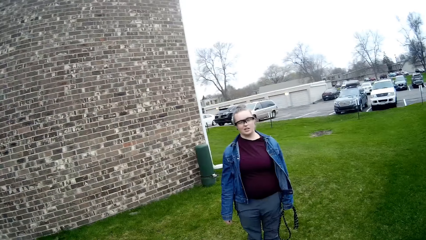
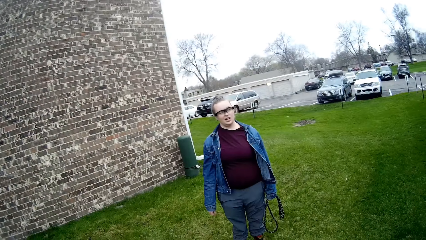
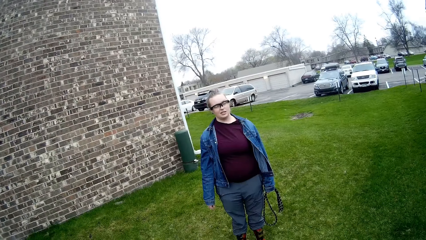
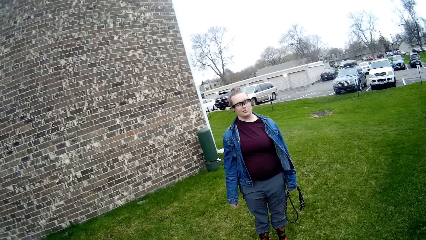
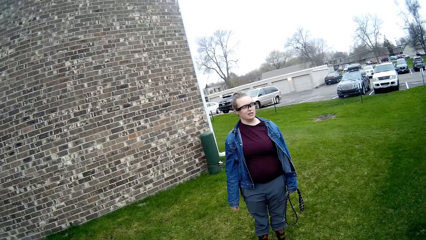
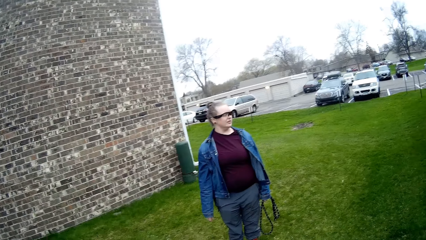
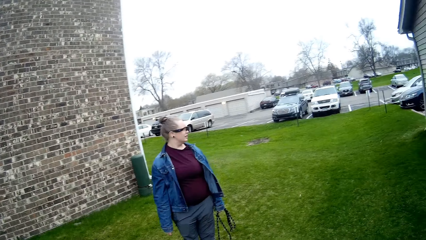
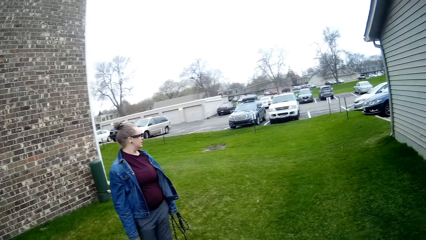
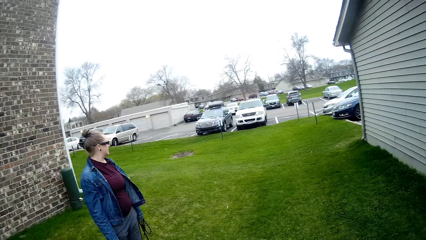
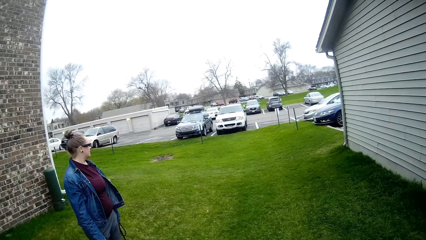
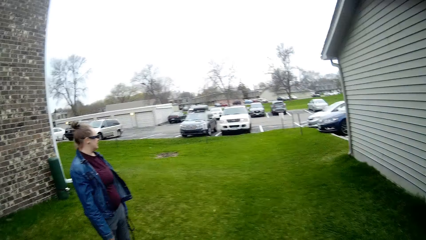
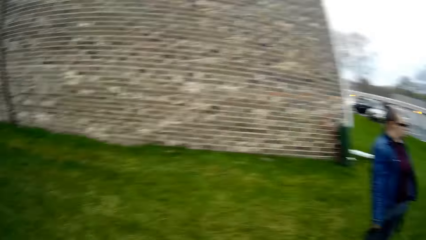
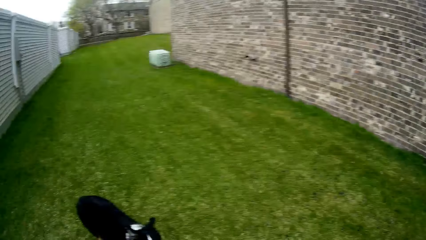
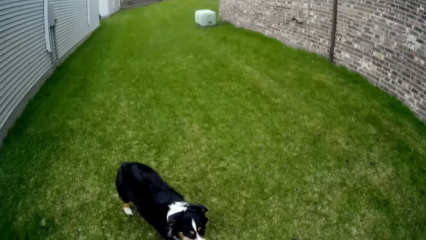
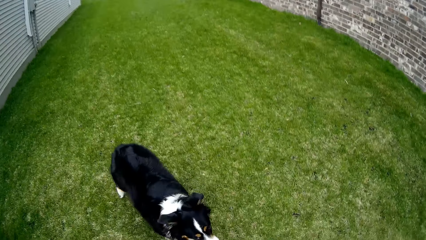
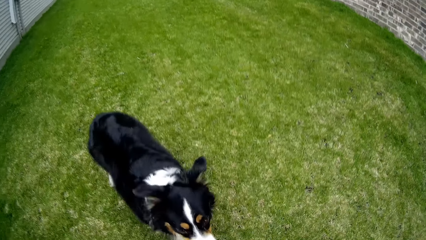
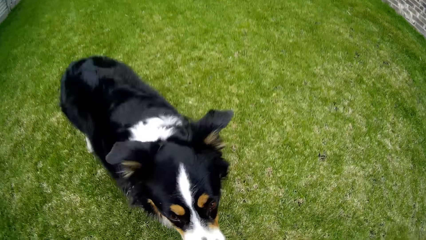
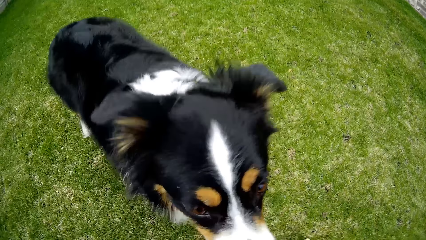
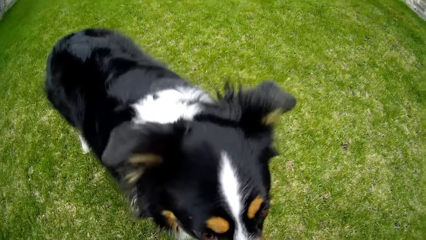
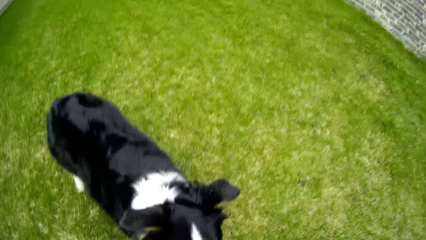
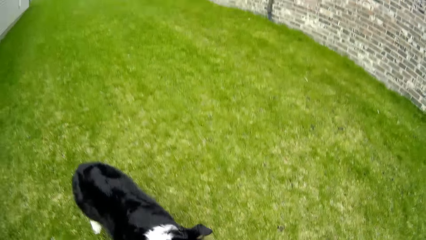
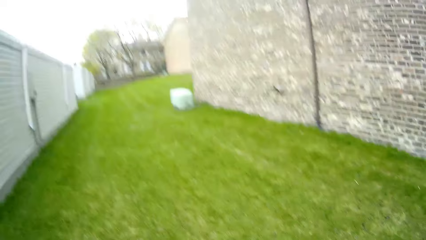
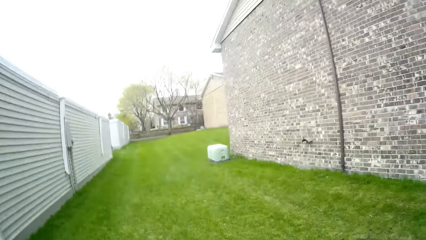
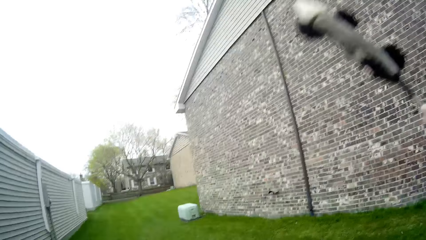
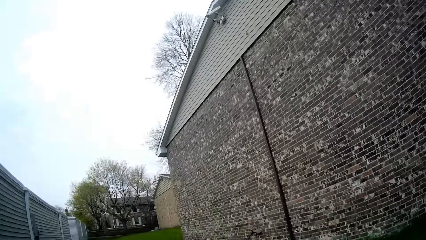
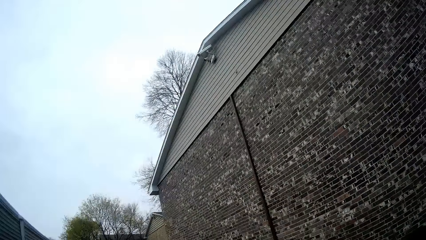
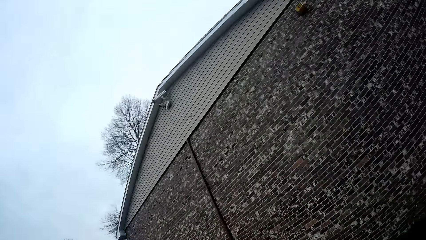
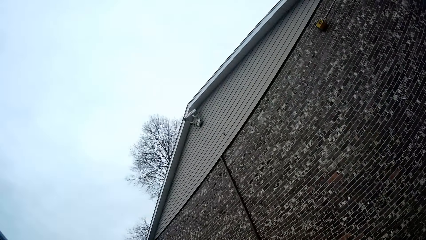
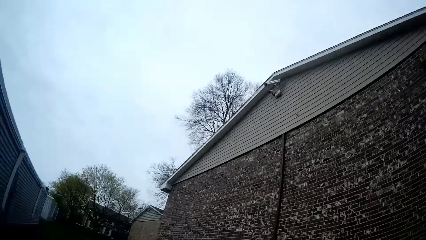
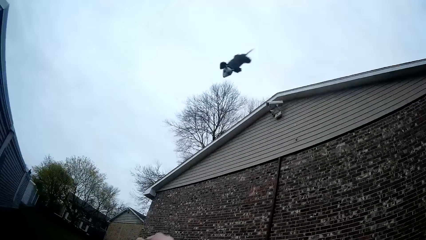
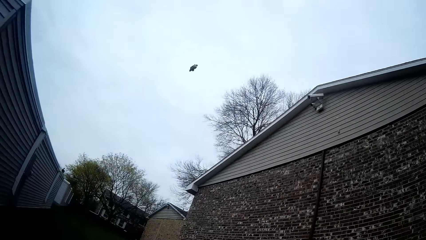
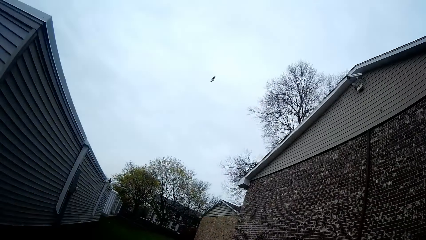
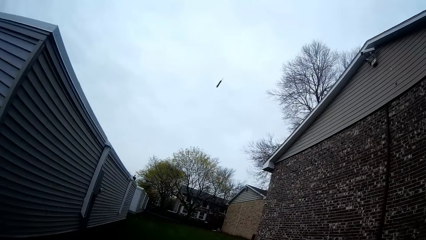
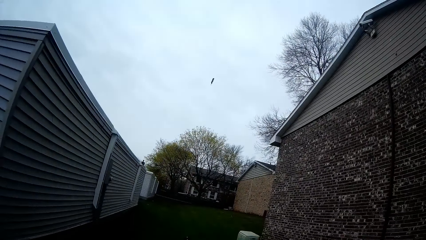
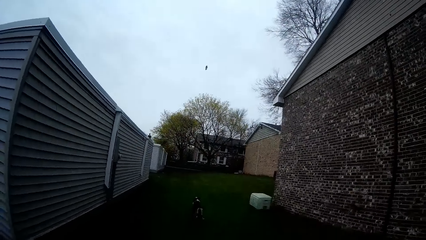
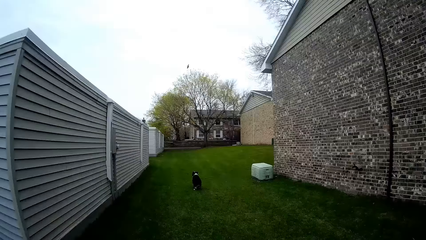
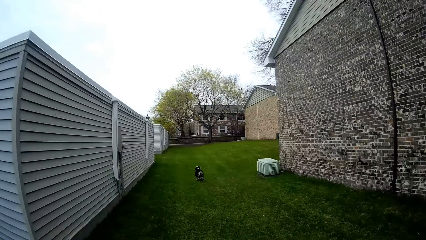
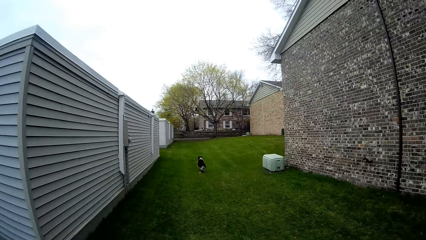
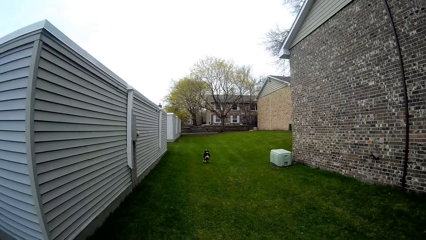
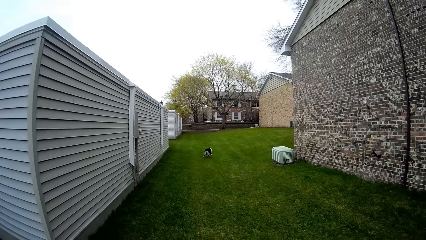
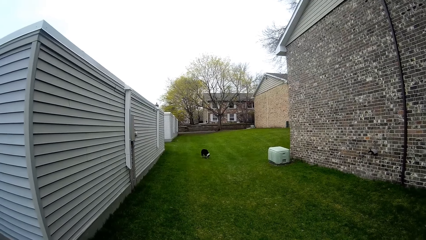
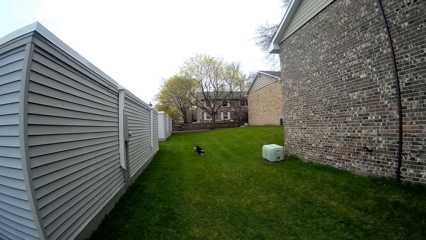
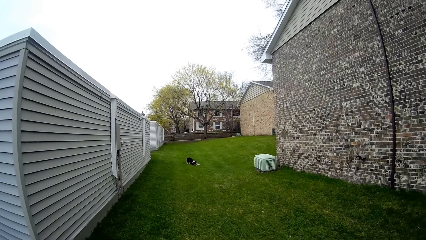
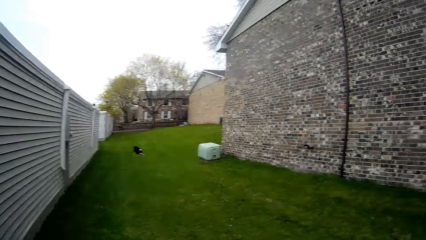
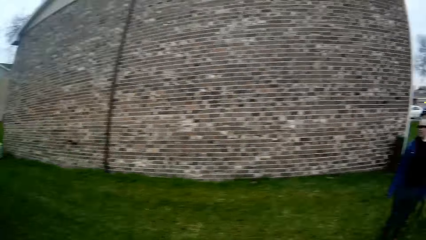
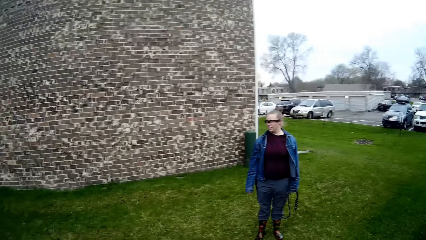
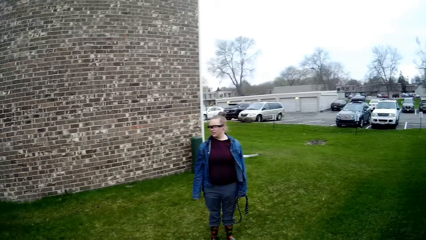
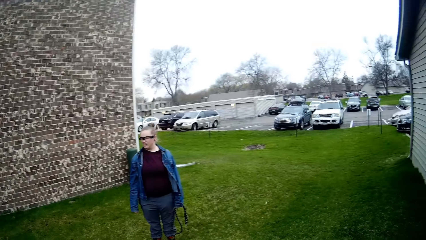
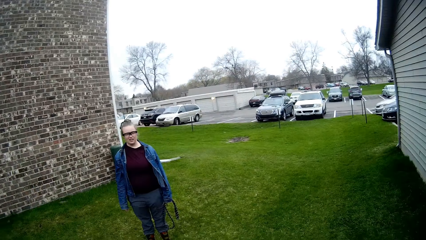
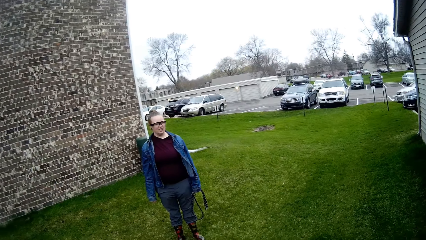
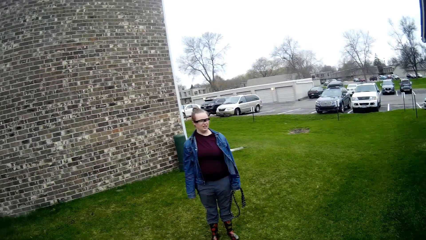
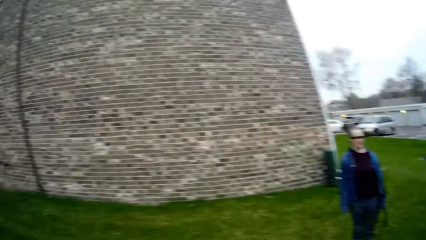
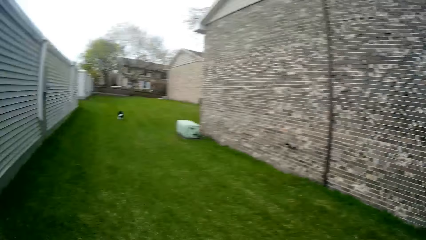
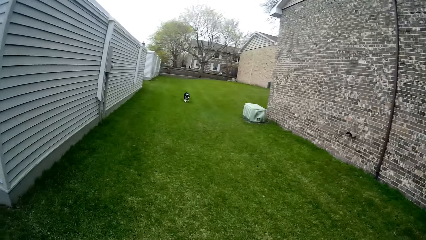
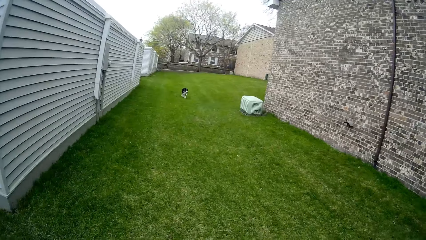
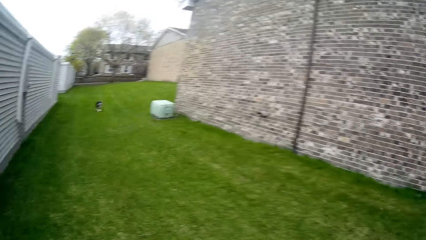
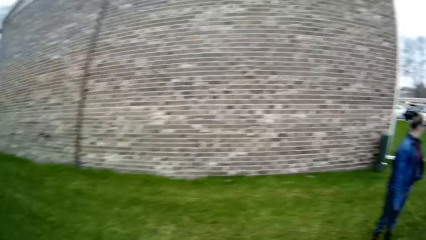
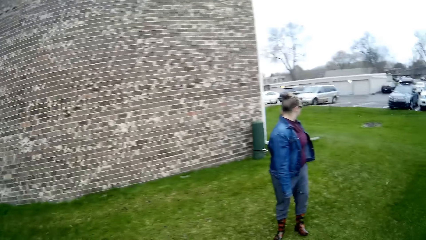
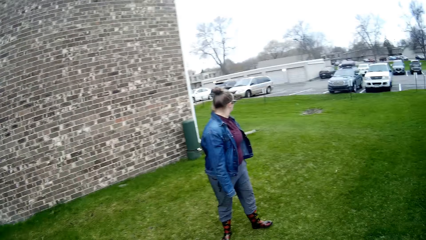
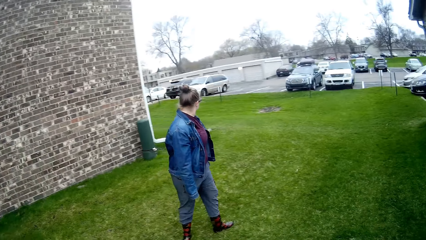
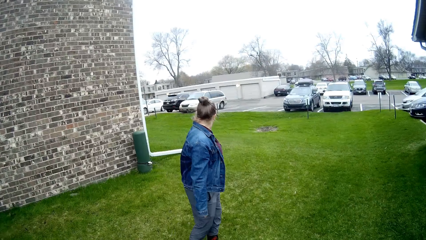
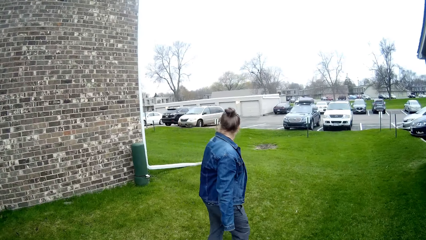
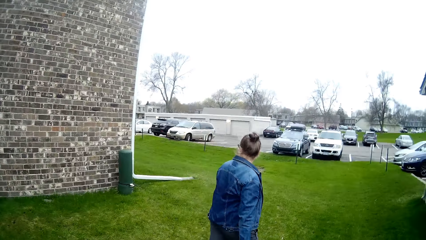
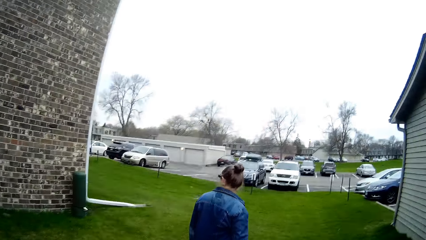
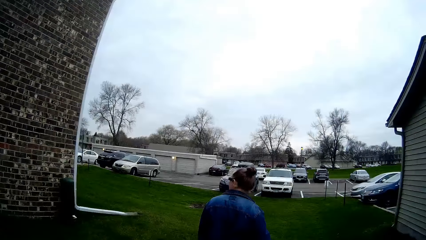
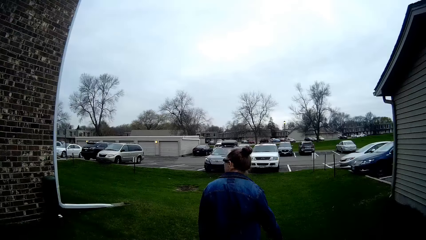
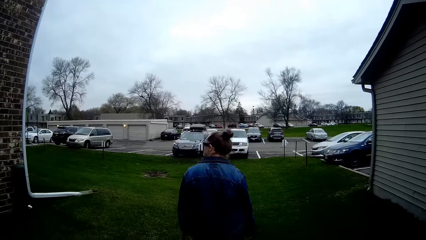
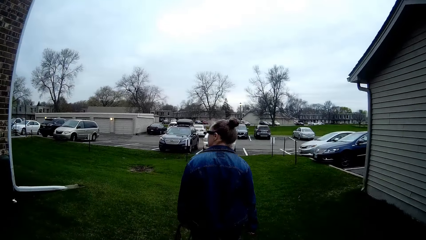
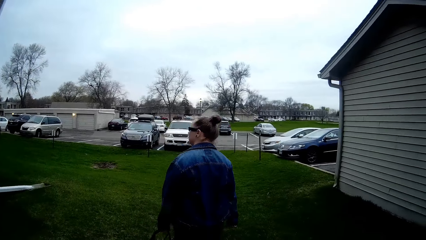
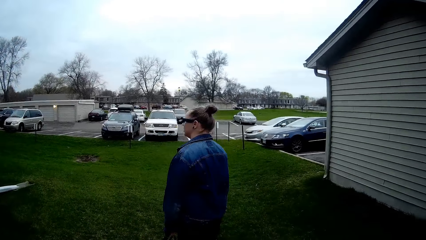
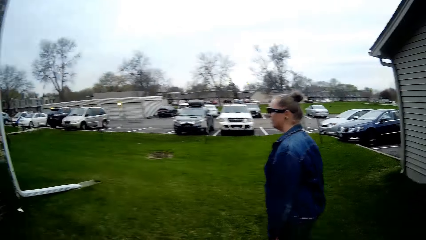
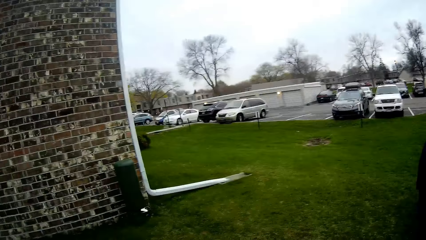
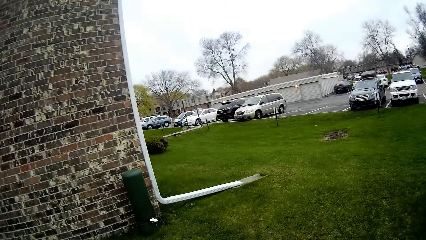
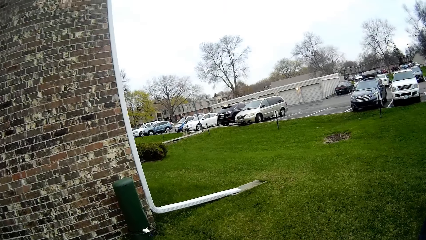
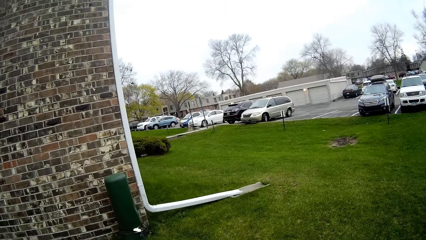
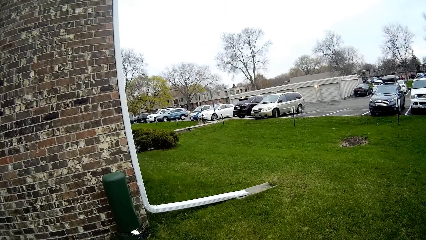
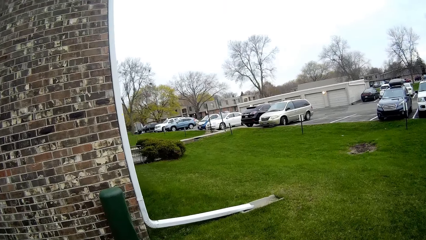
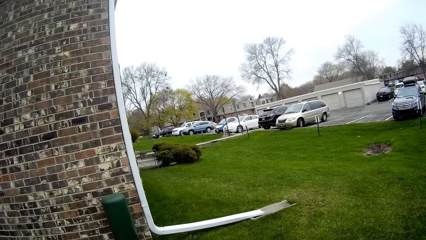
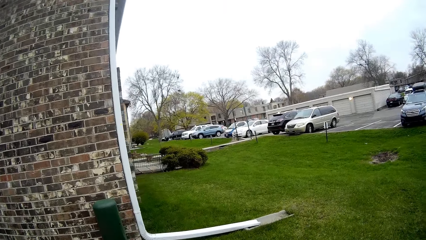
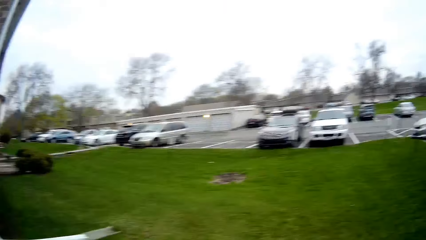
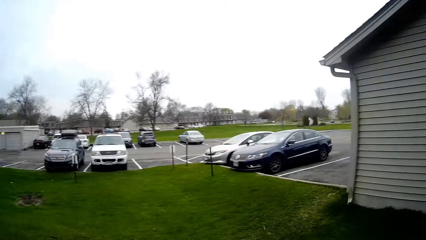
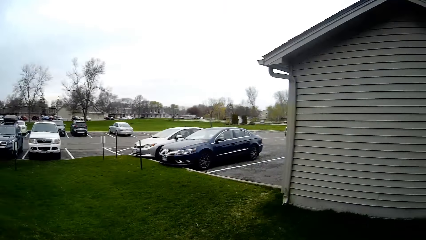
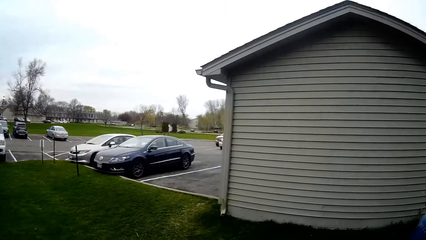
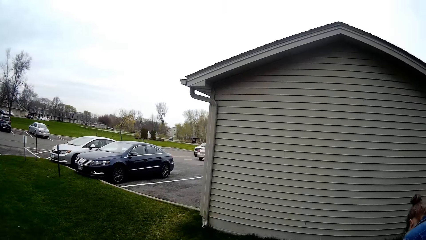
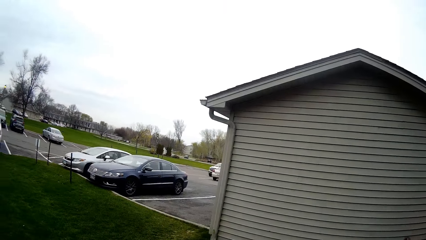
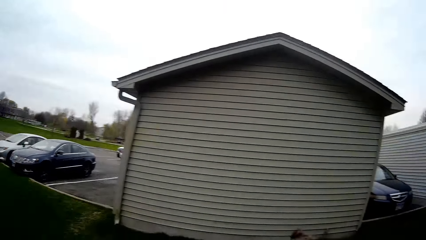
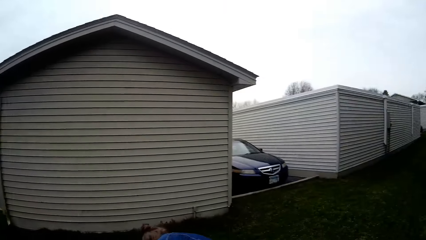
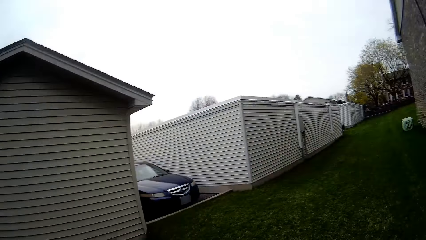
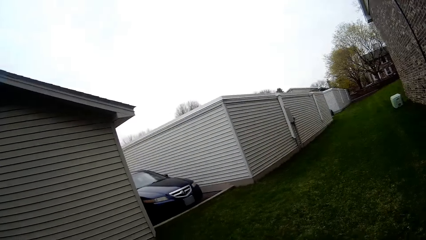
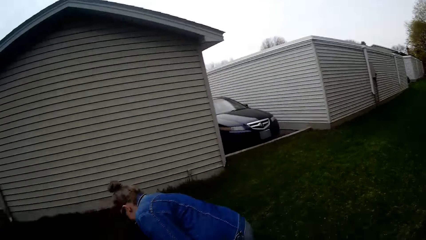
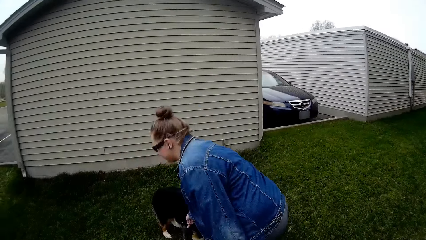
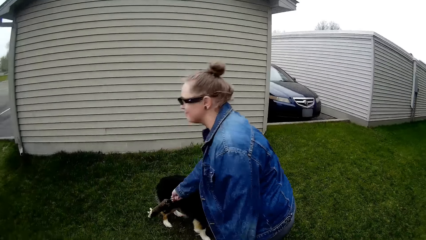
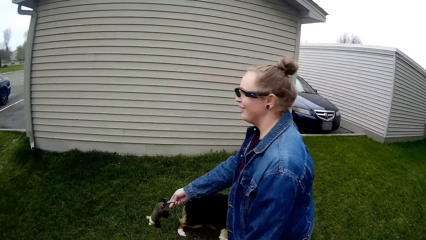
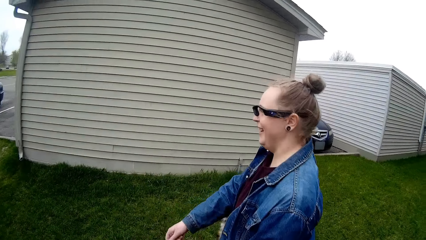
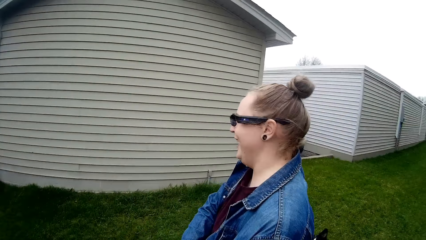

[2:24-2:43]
The camera wearer looks around. He throws the puppet across the lawn with his right hand. The dog runs towards the puppet. The camera wearer looks around. He interacts with a lady.
